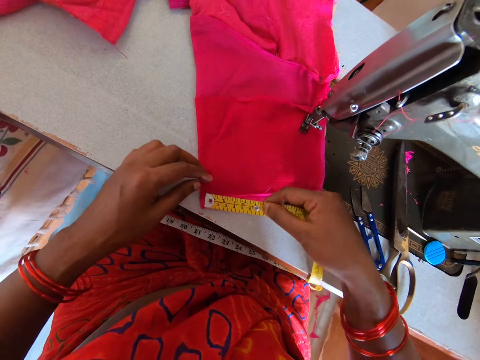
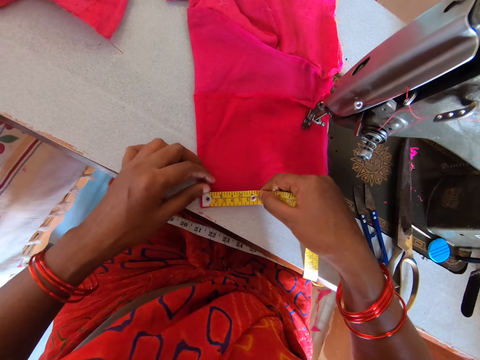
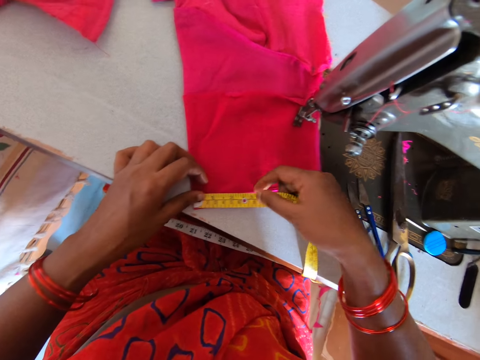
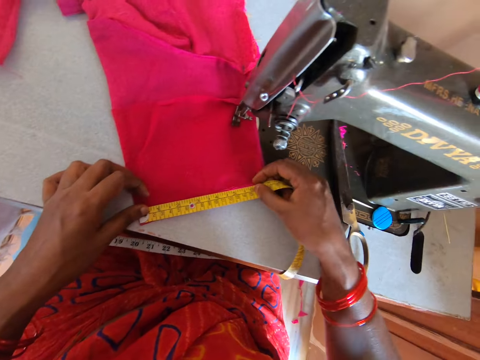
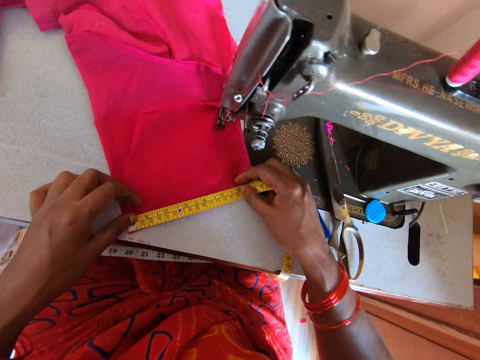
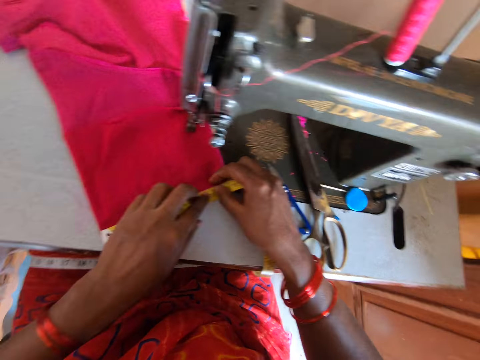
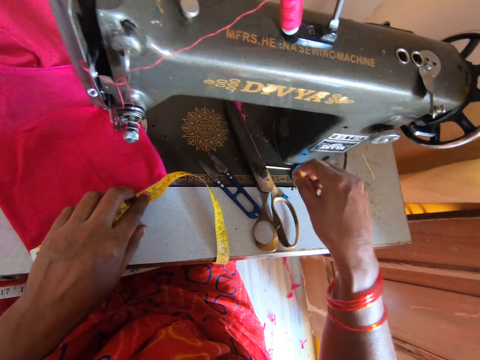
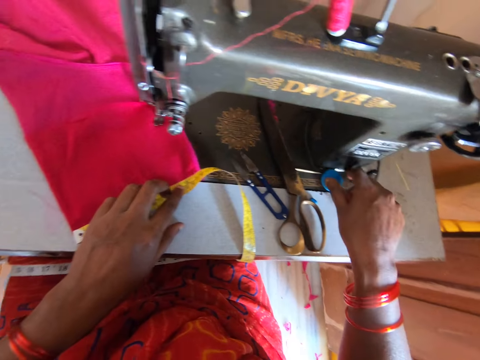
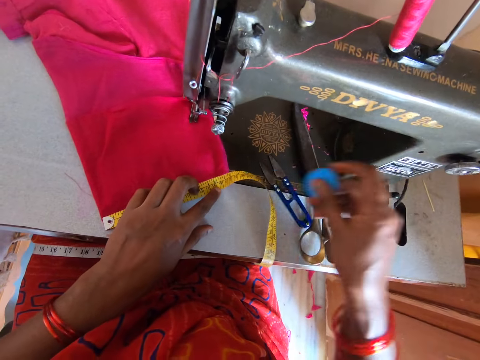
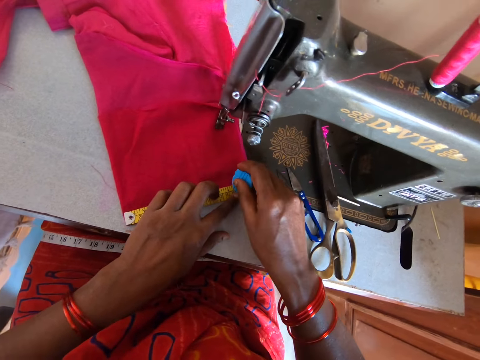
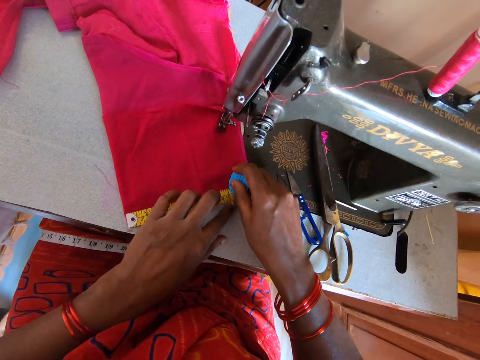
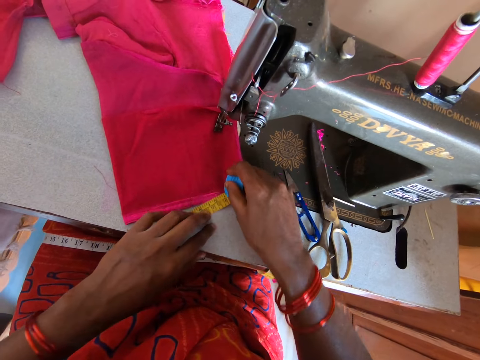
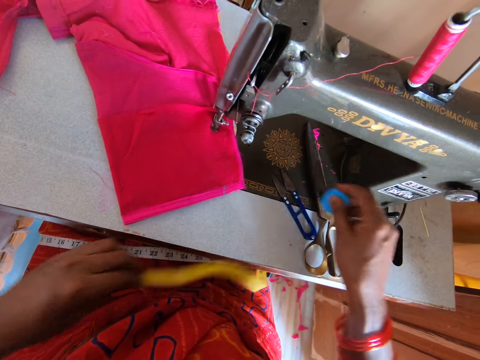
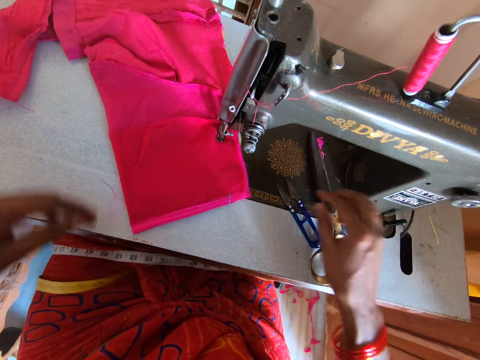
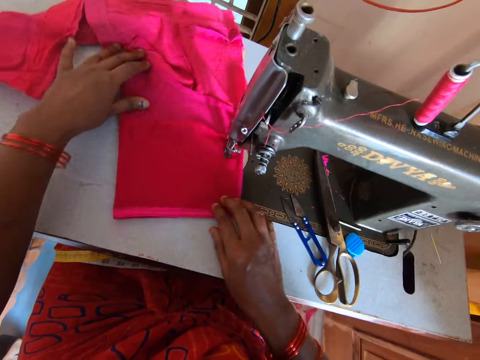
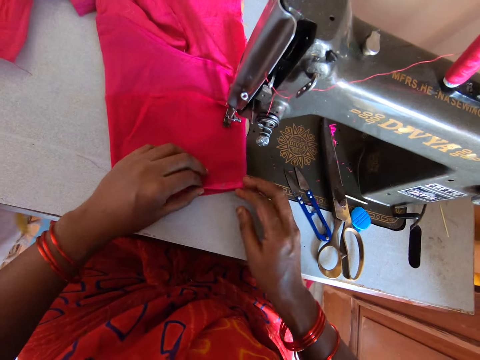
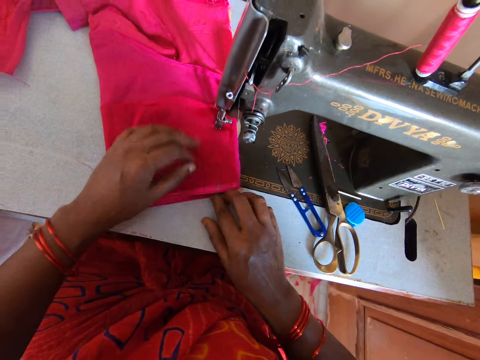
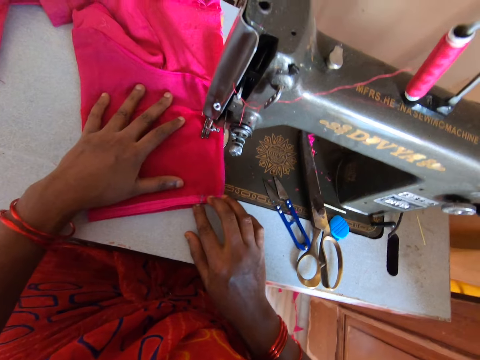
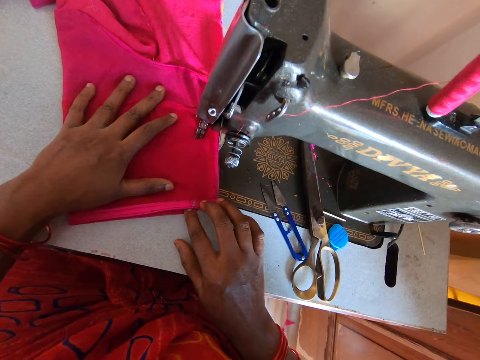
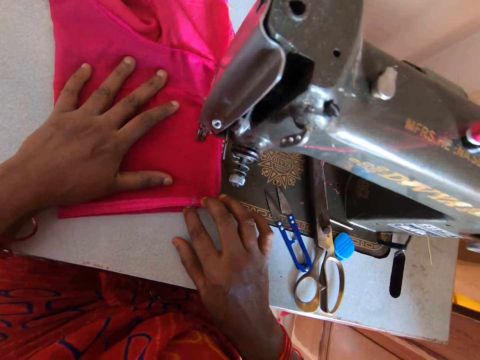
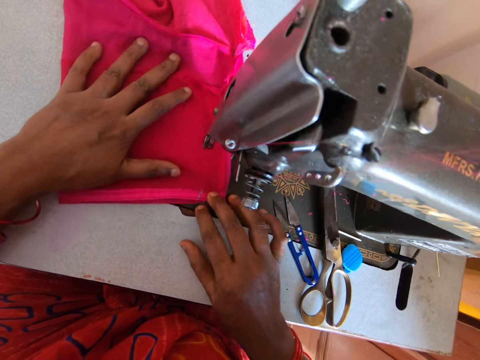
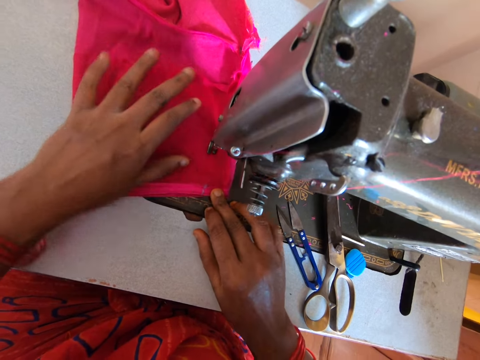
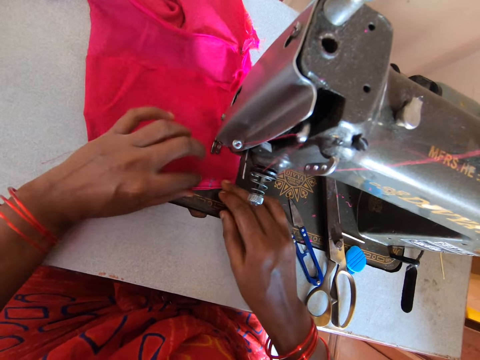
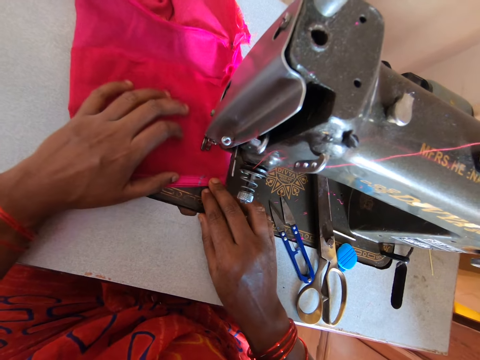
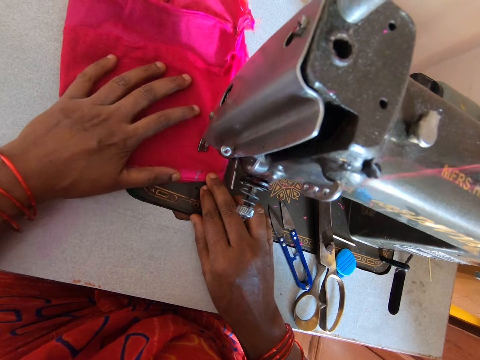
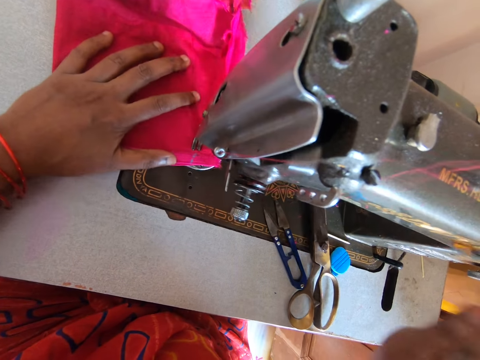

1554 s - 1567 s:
The camera wearer measures the cloth with a tape measure. They pick up a tailor's chalk or cloth marker chalk. They mark the cloth with the cloth marker chalk. They move the tape measure. They put the tailor's chalk on the sewing machine. They fix the cloth on the sewing machine table. They sew the cloth on the sewing machine.

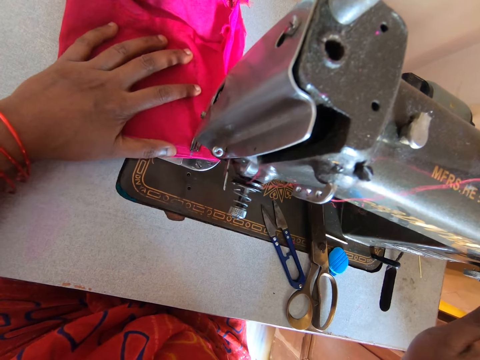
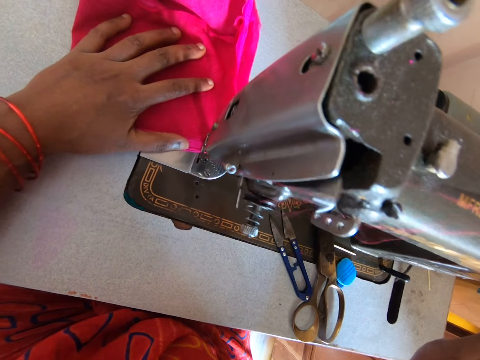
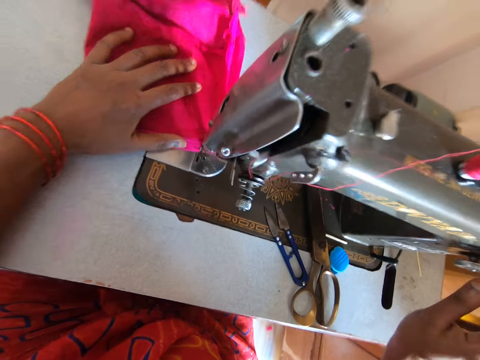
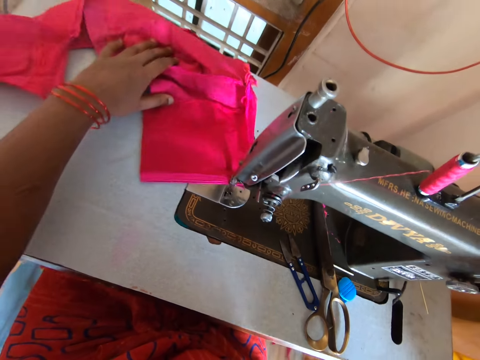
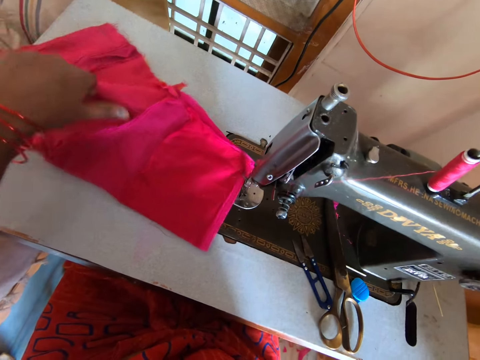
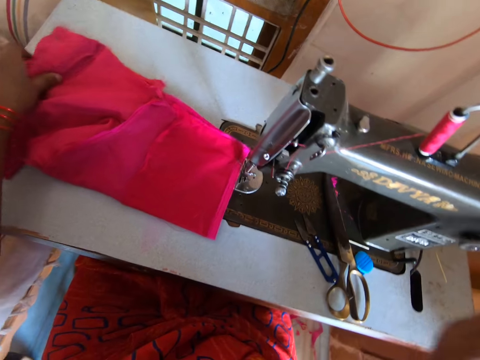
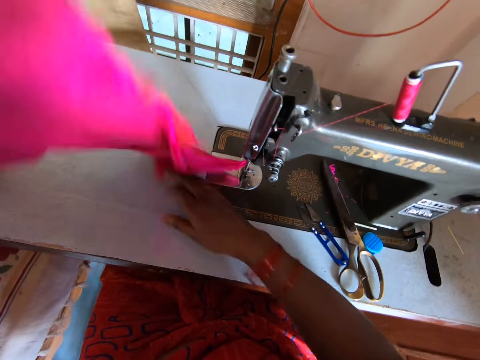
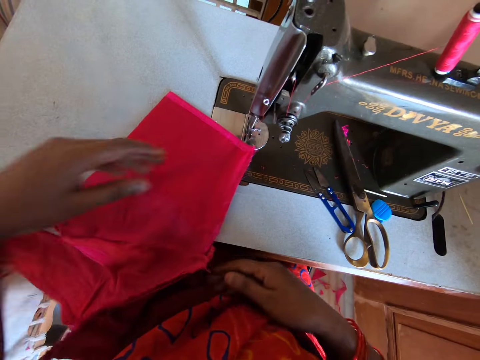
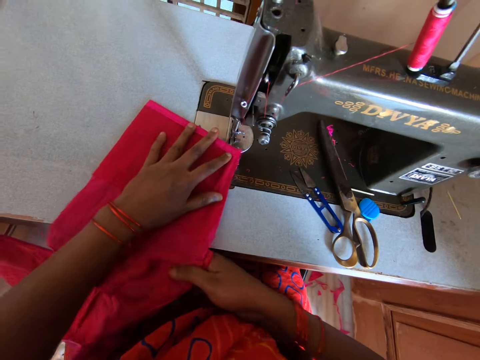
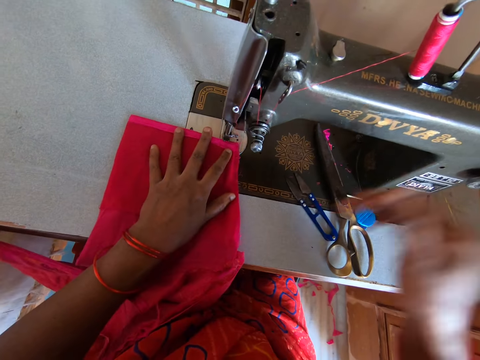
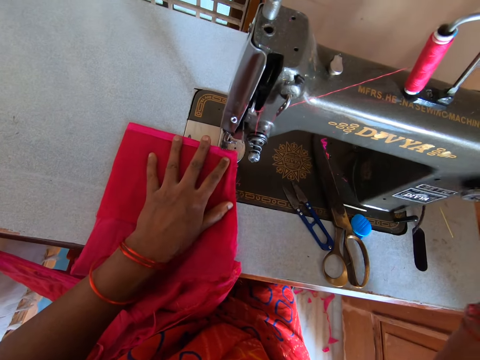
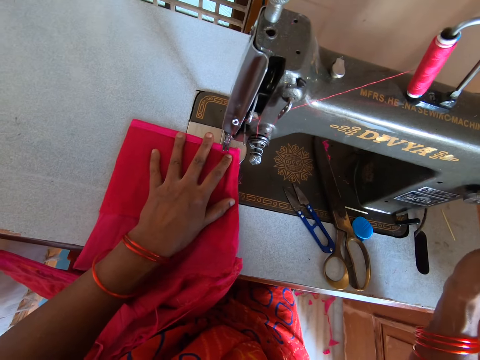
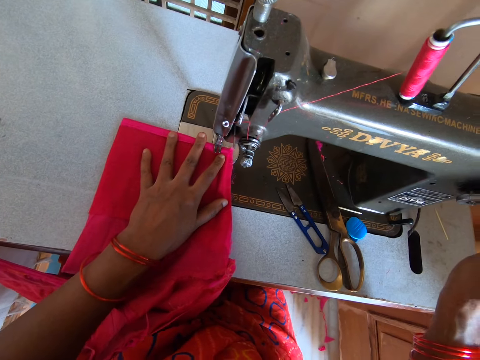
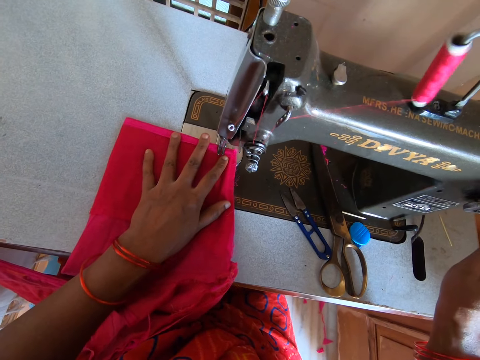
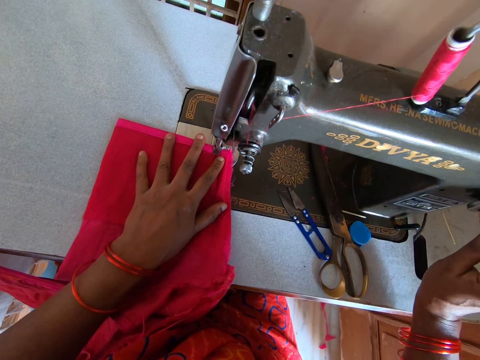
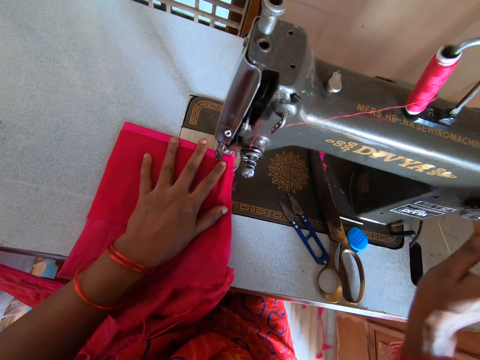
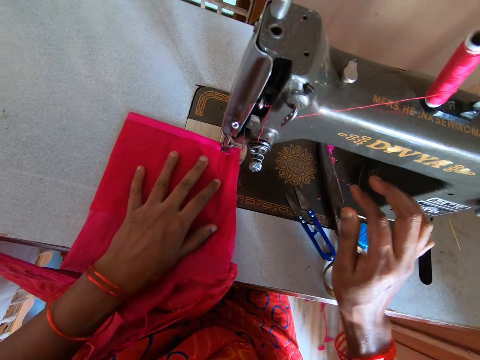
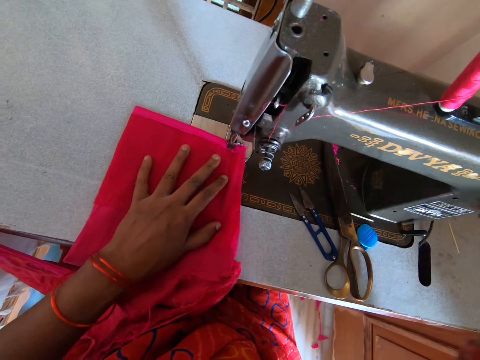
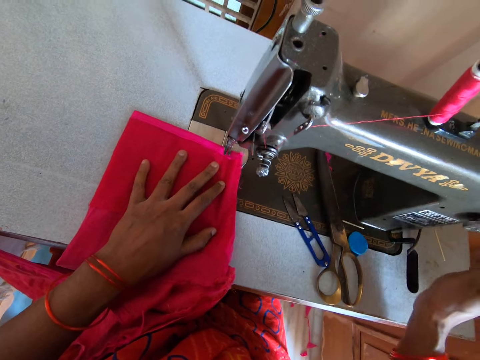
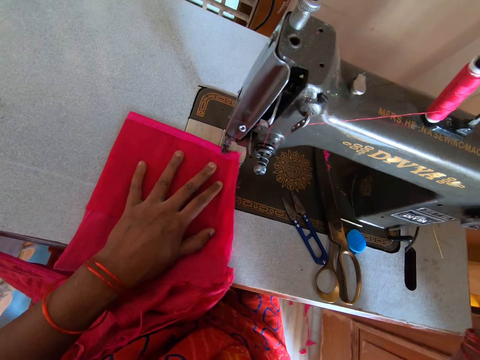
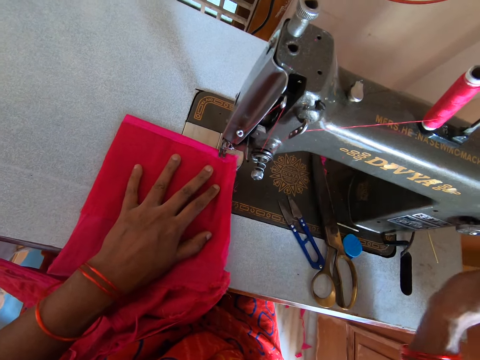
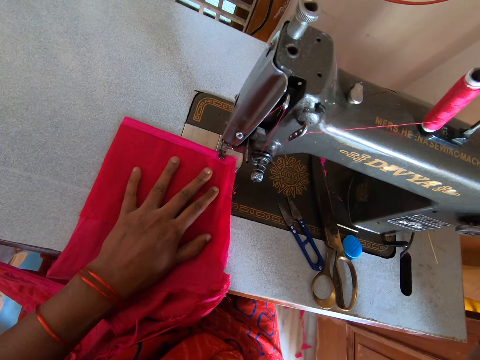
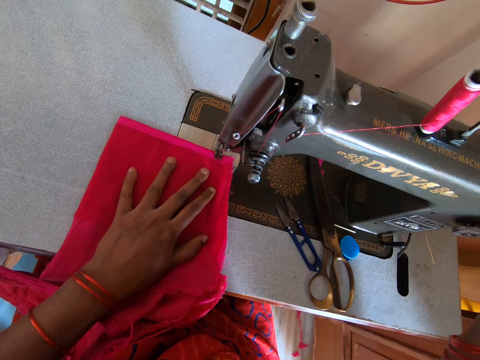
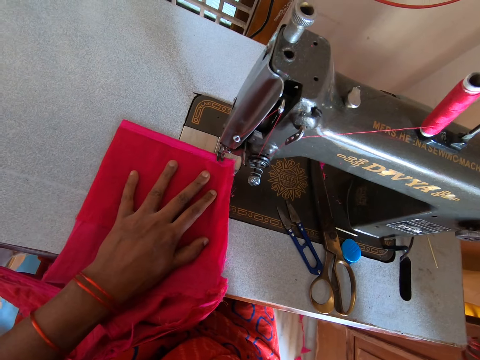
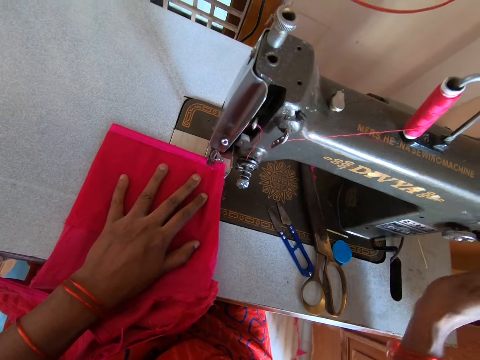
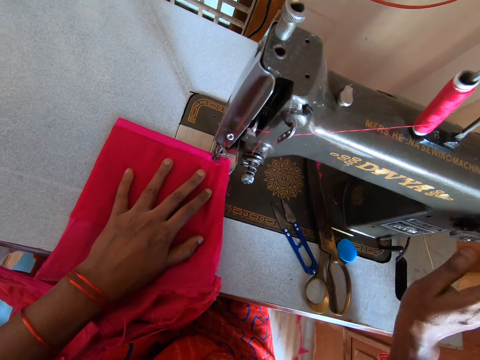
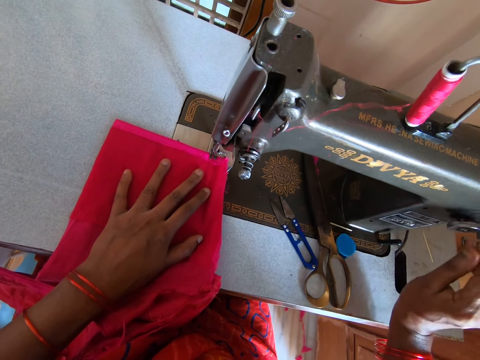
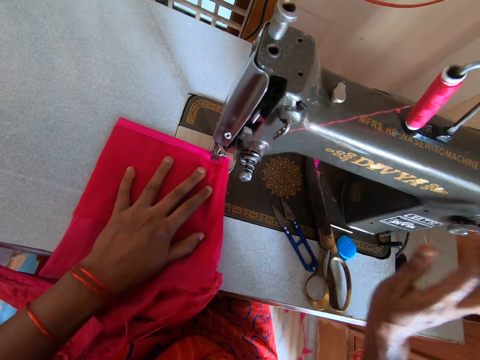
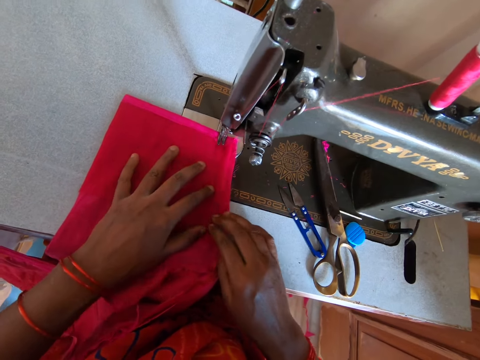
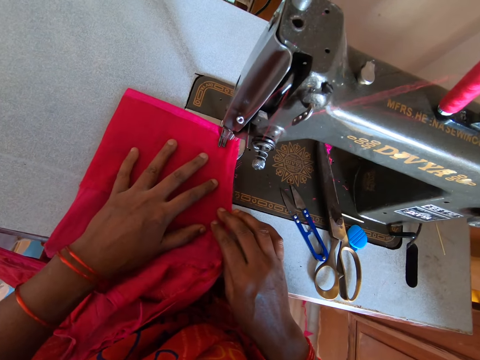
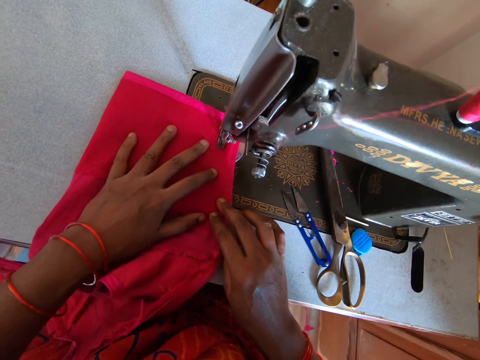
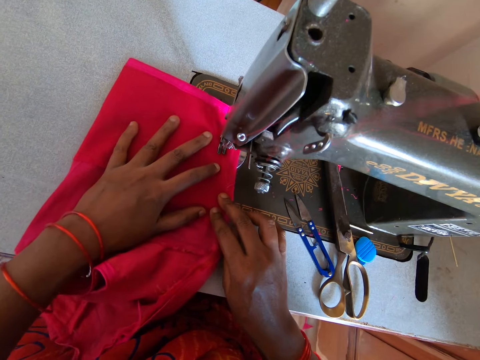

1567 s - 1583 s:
The camera wearer pulls the cloth. They turn the cloth. They fix the cloth on the sewing machine table. They sew. They adjust the sewing machine. They sew.
